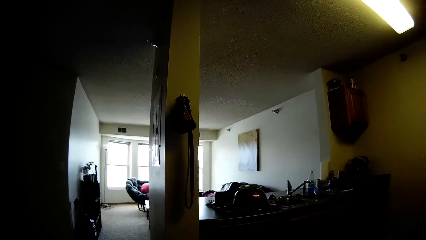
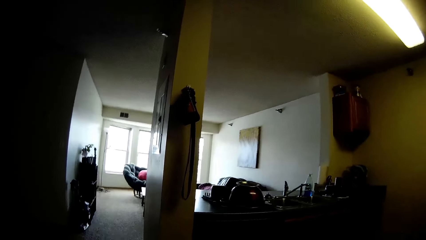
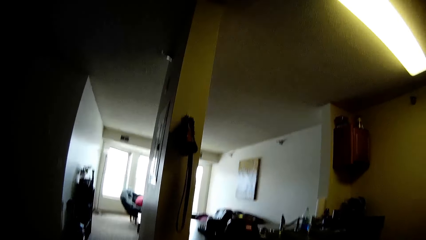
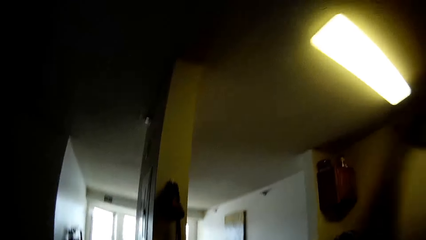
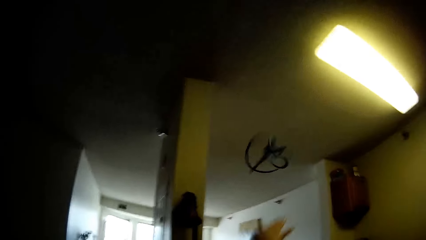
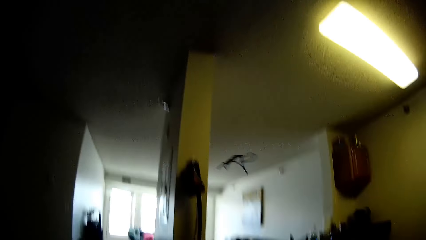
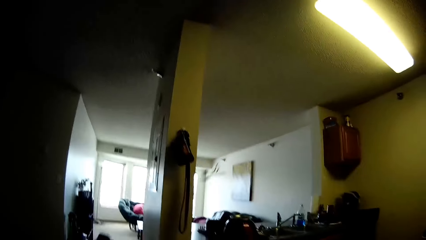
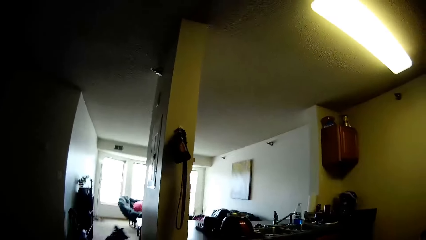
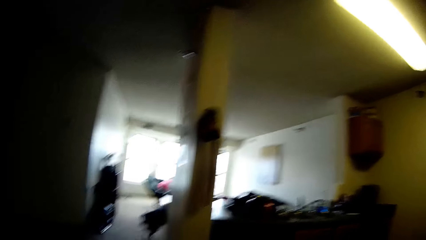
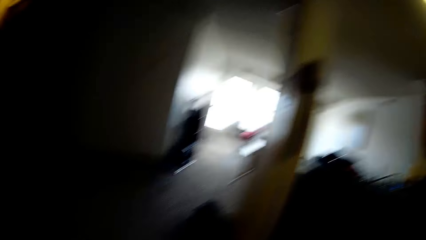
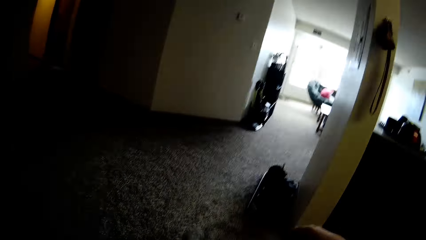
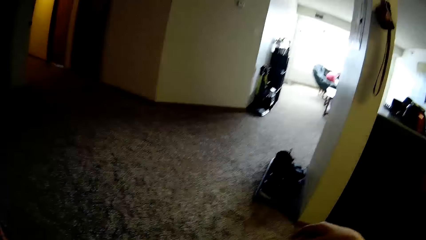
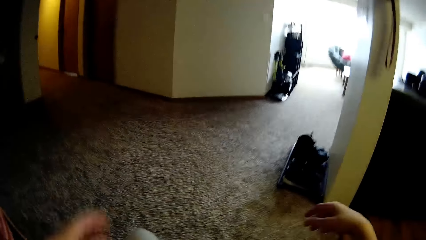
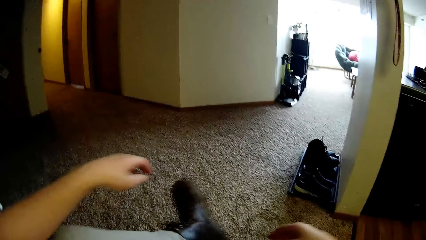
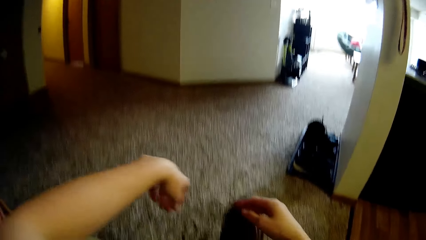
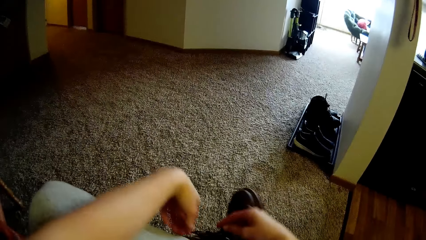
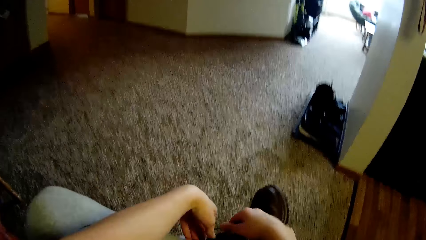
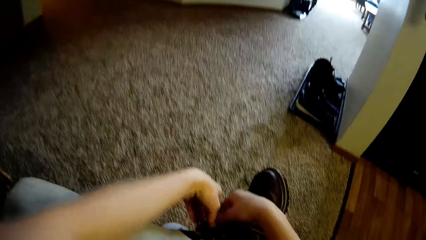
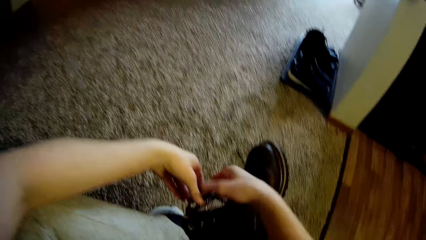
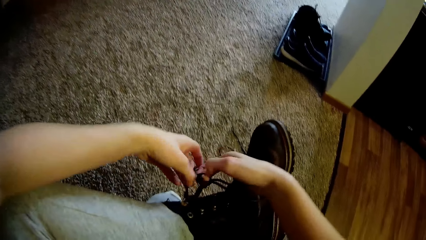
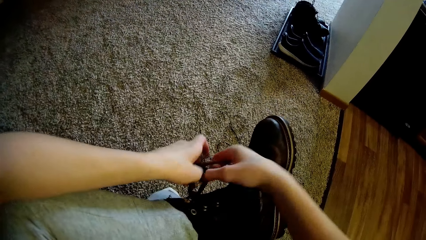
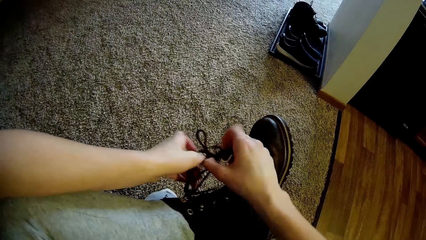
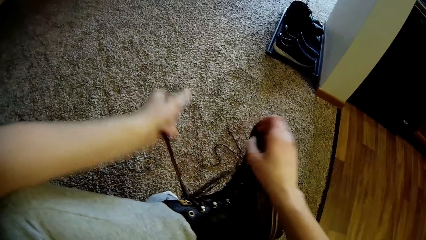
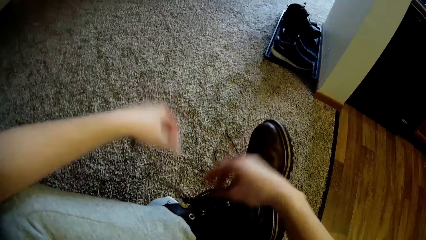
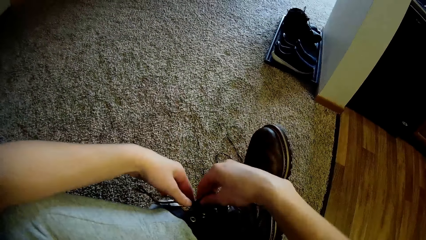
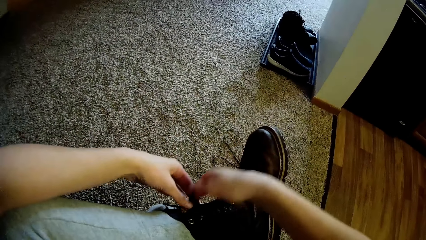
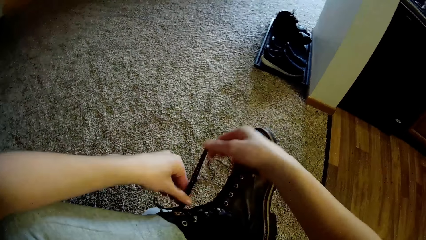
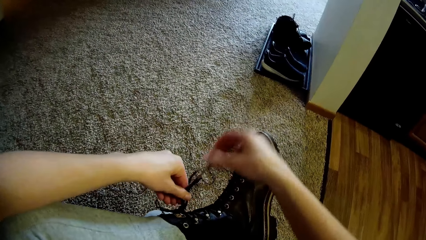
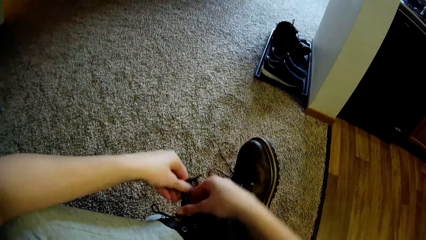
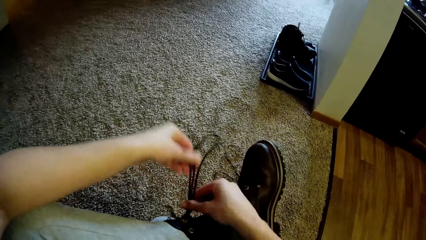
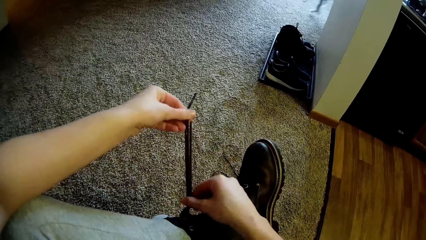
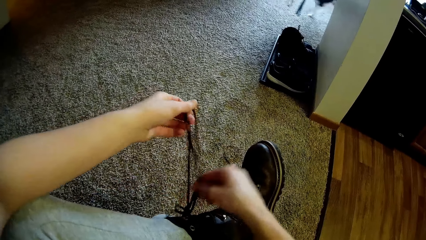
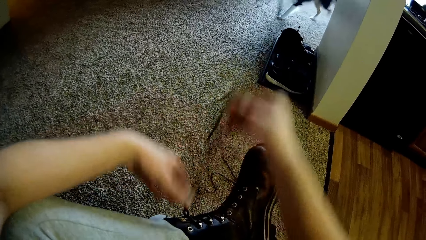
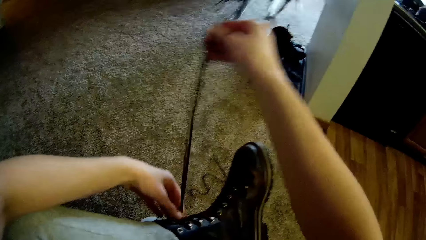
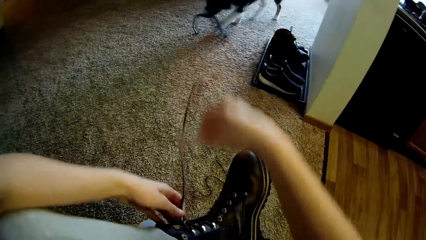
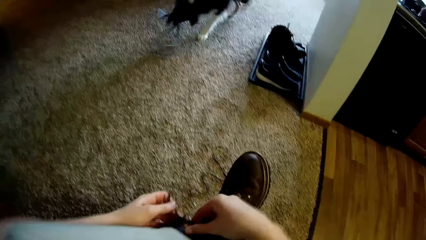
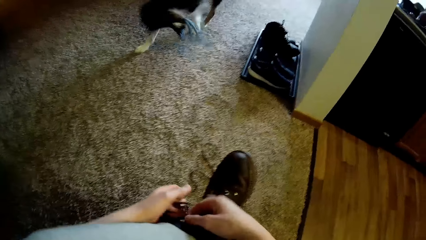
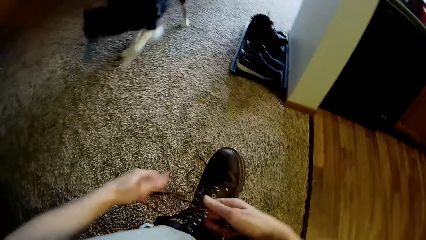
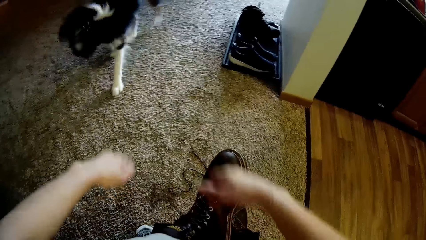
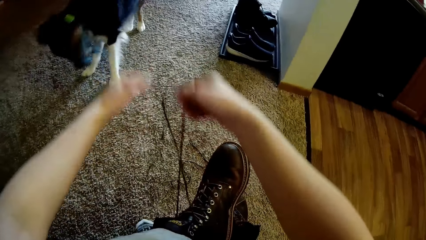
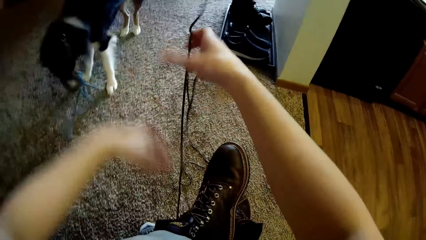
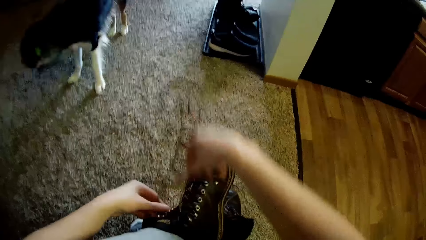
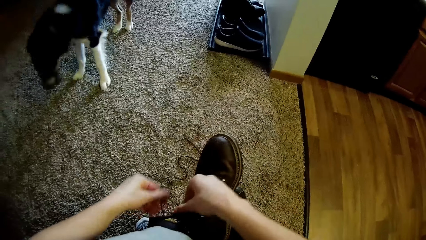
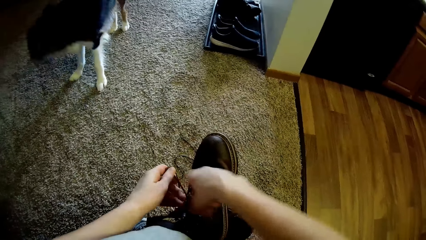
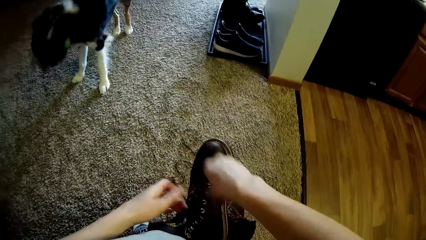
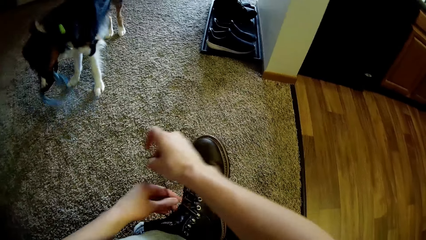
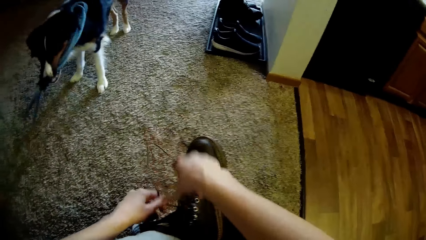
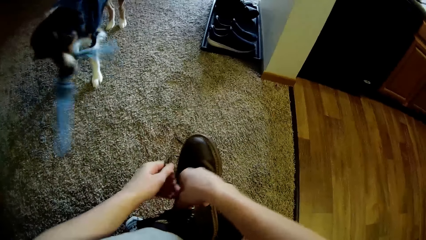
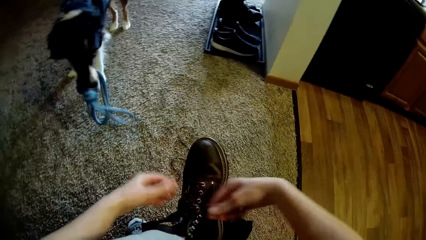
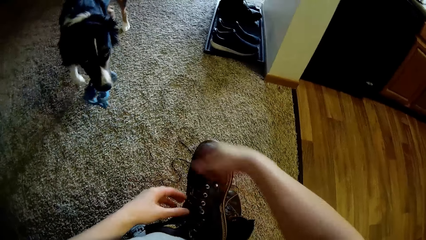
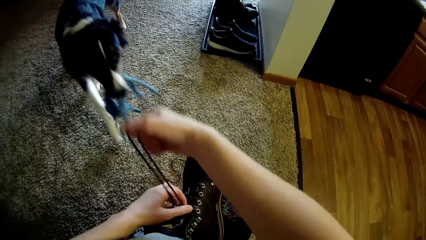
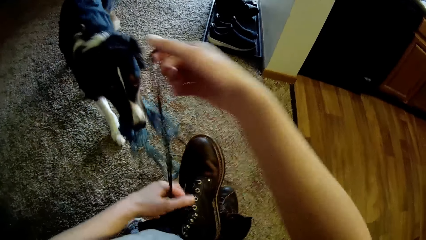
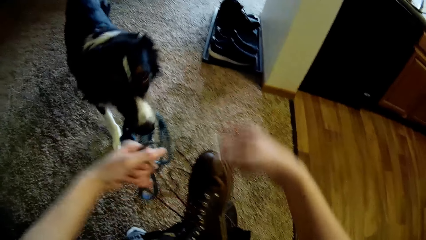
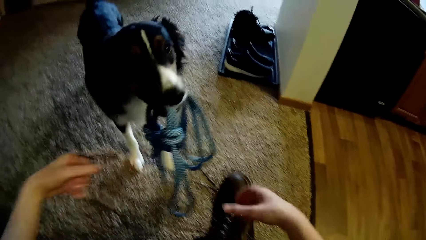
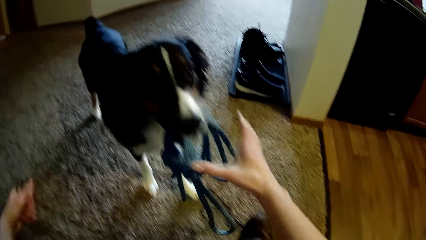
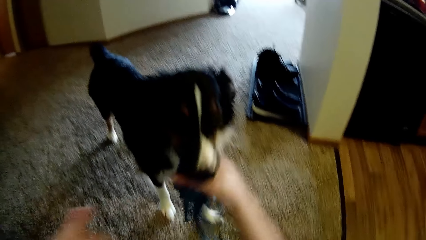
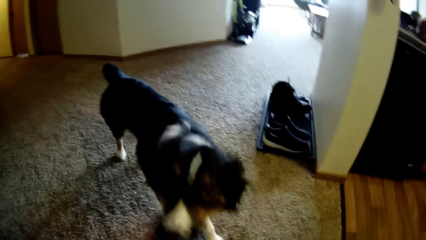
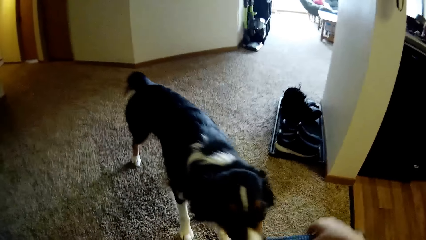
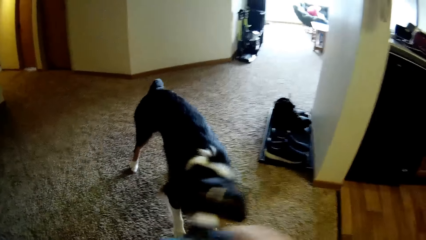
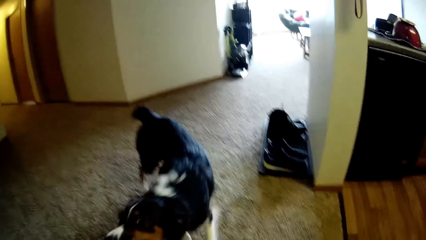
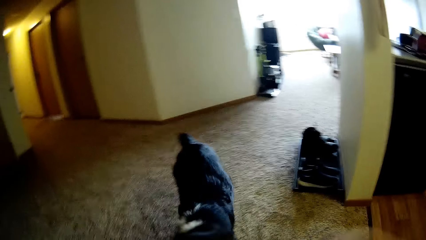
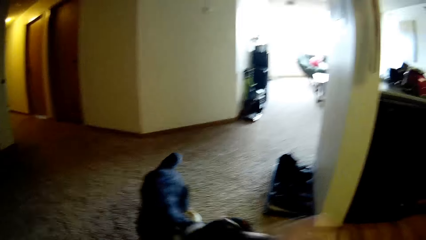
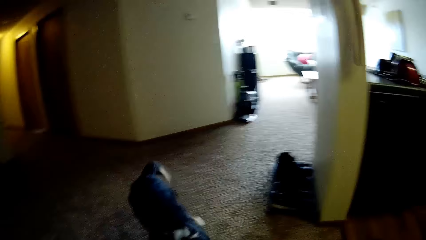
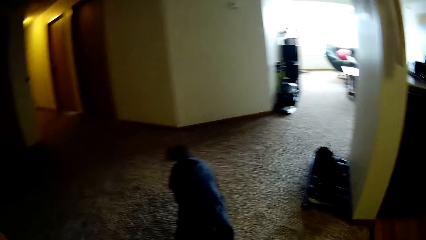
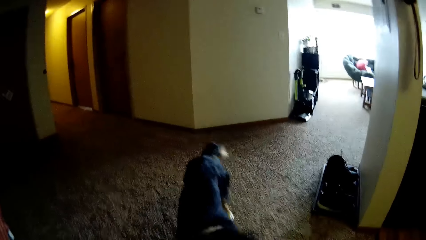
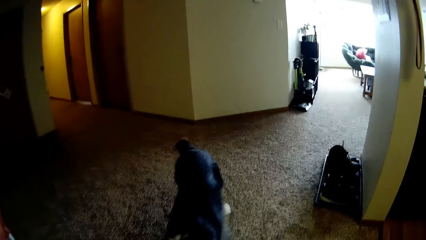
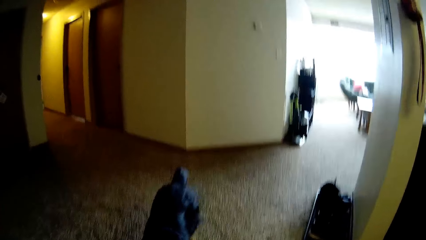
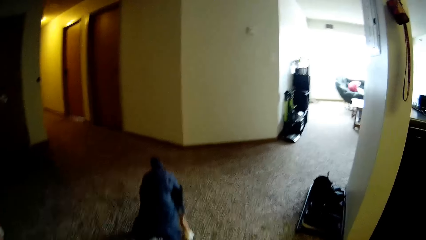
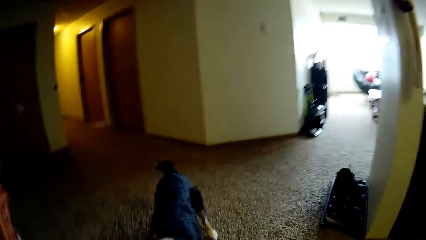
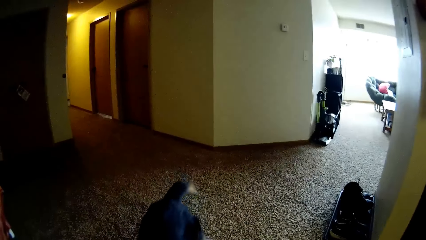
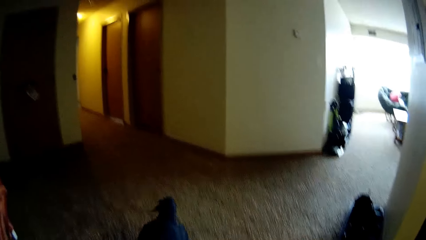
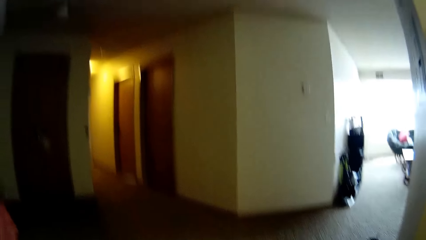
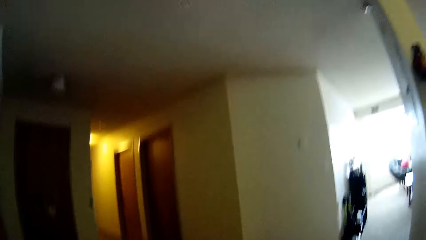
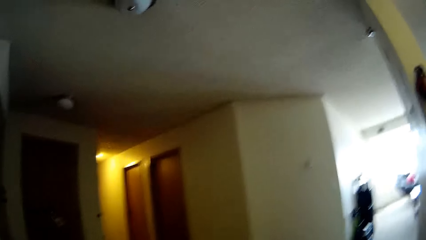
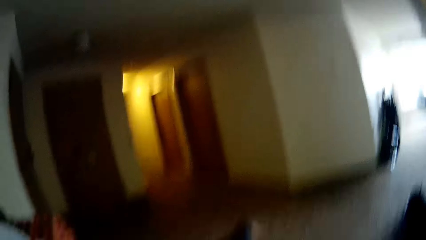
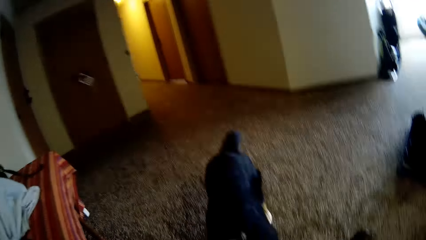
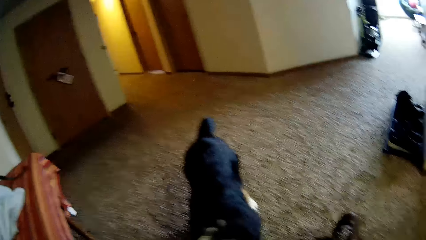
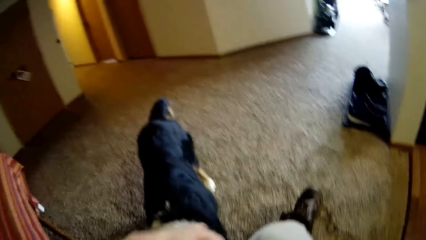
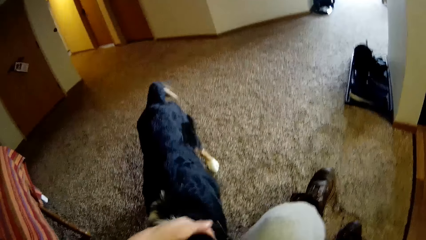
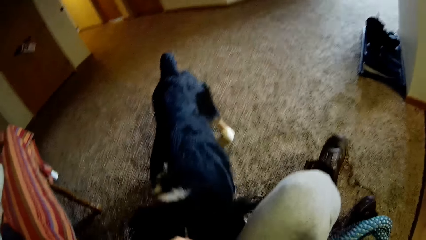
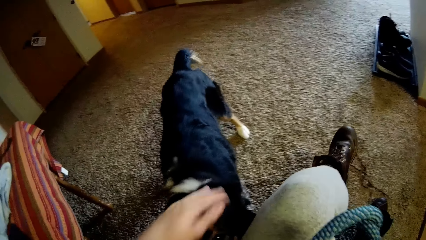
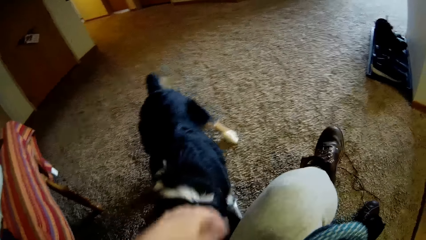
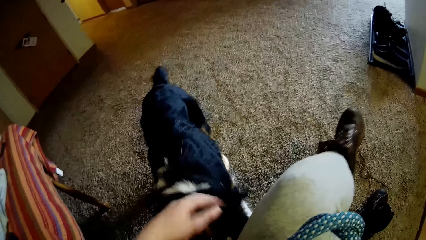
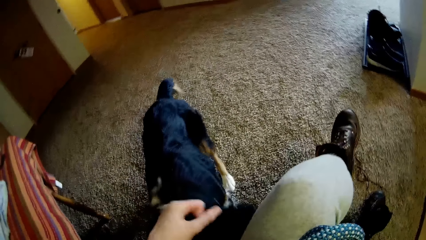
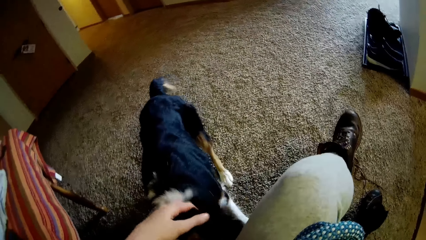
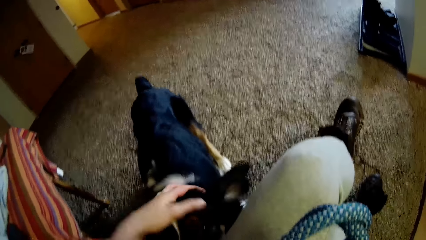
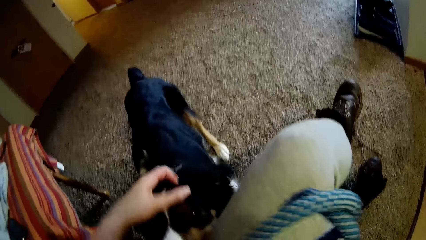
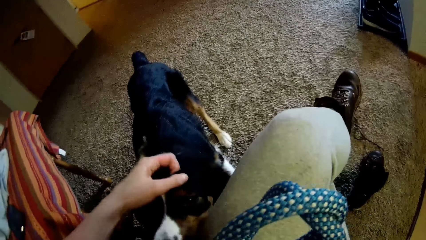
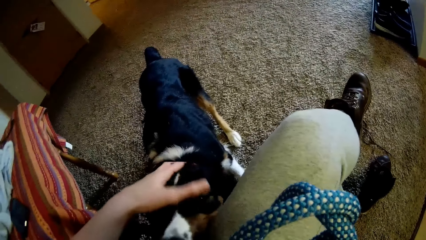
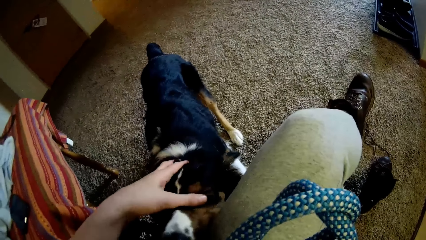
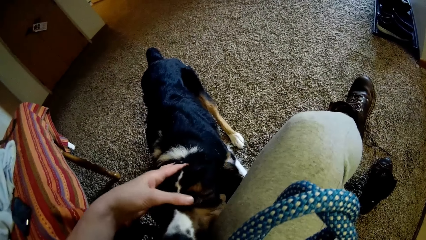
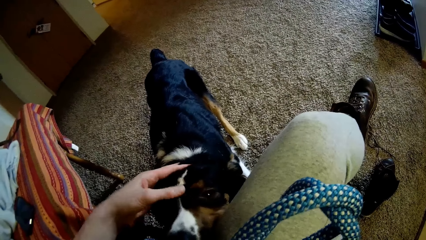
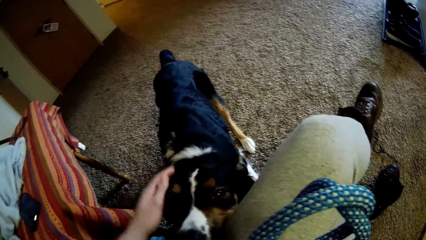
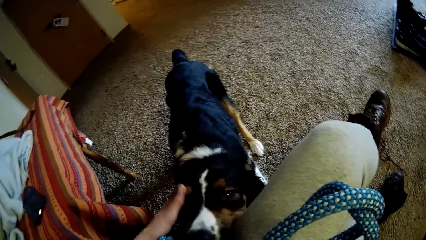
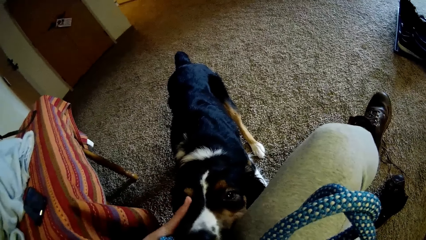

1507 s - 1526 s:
The camera wearer throws a rope. She plays a fetch game with the dog. She loosens the lace of her footwear with both hands. She pulls the rope from the dog's mouth. She plays with the dog. She plays with the dog again.
